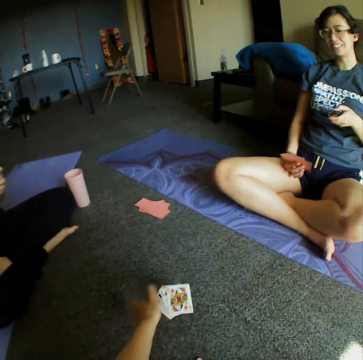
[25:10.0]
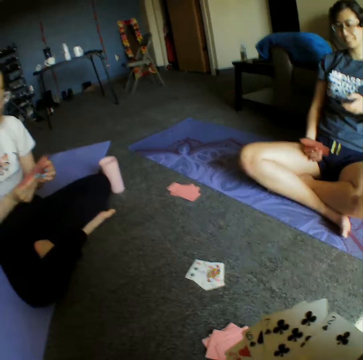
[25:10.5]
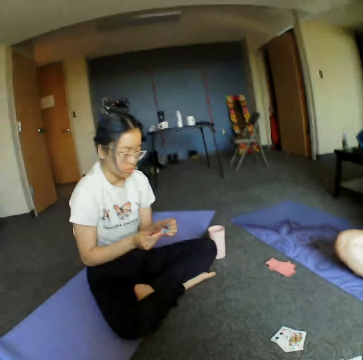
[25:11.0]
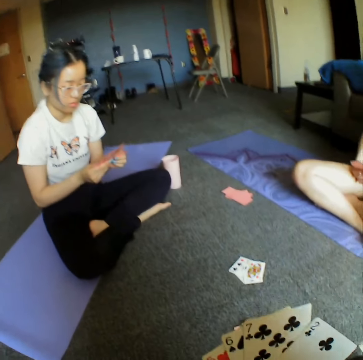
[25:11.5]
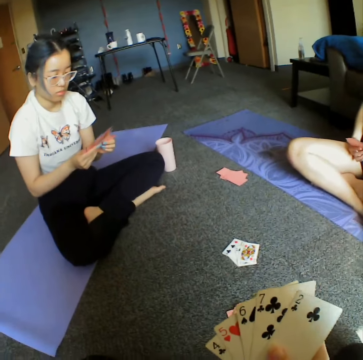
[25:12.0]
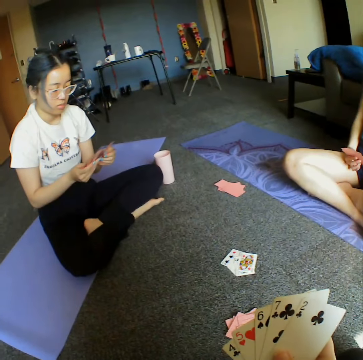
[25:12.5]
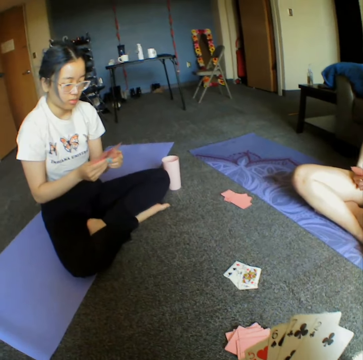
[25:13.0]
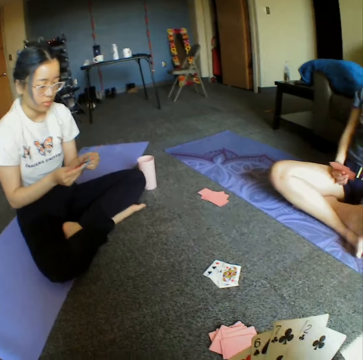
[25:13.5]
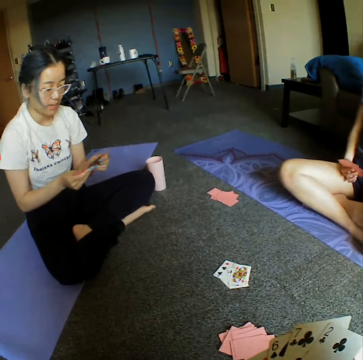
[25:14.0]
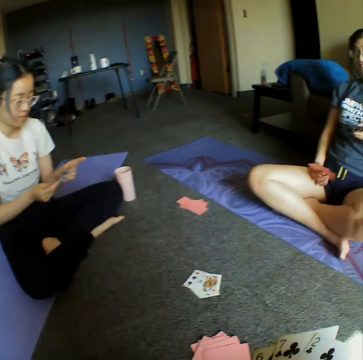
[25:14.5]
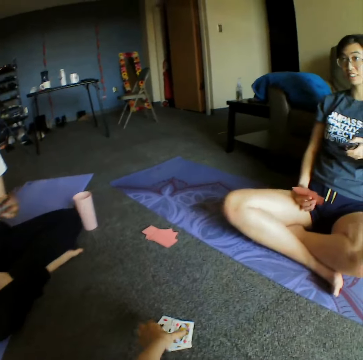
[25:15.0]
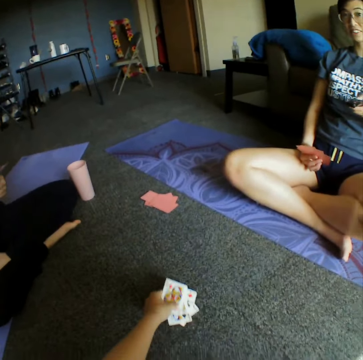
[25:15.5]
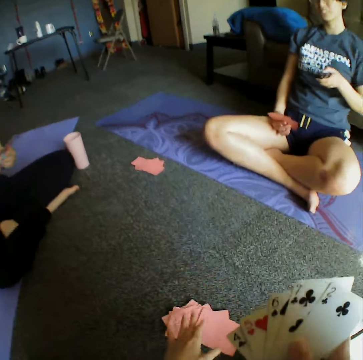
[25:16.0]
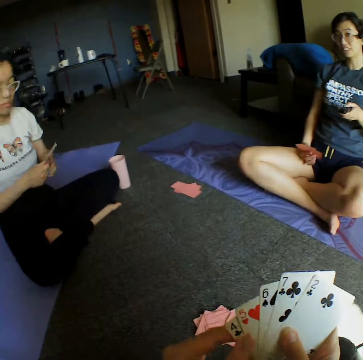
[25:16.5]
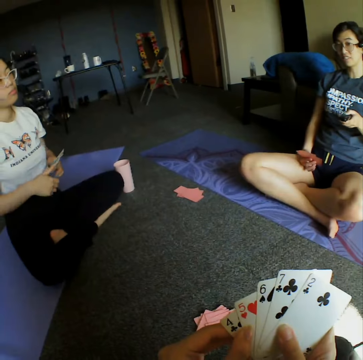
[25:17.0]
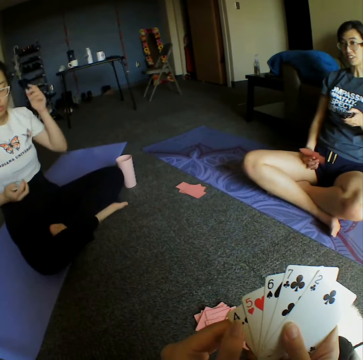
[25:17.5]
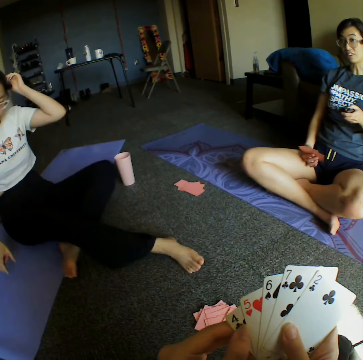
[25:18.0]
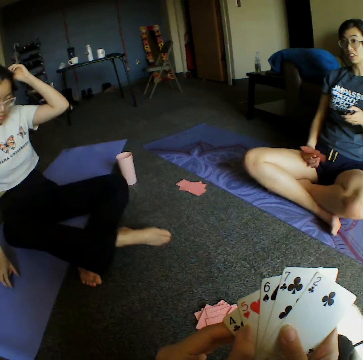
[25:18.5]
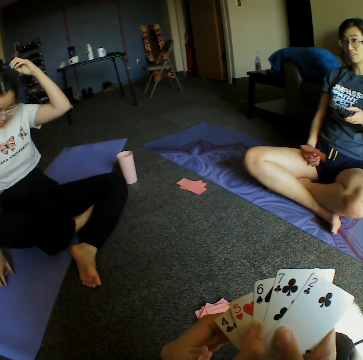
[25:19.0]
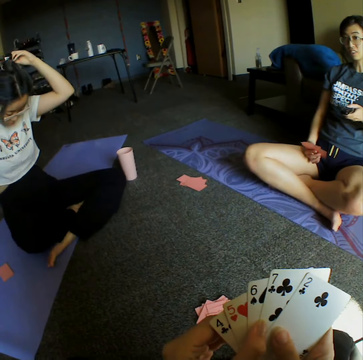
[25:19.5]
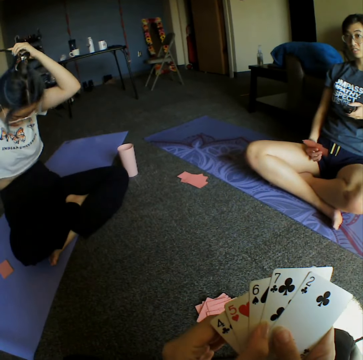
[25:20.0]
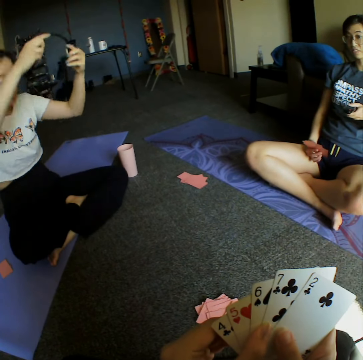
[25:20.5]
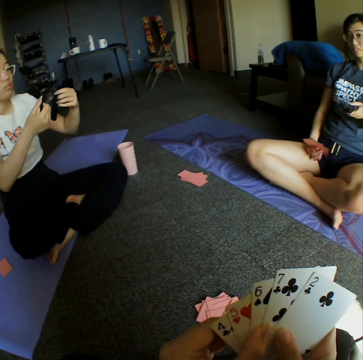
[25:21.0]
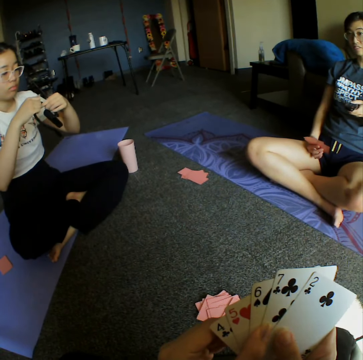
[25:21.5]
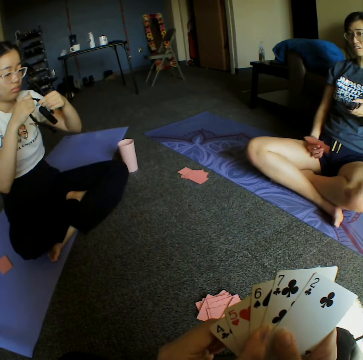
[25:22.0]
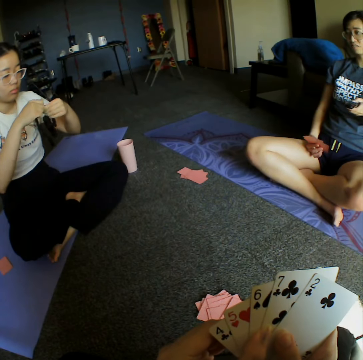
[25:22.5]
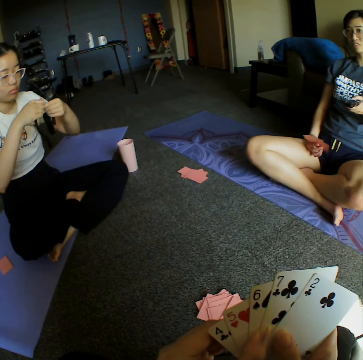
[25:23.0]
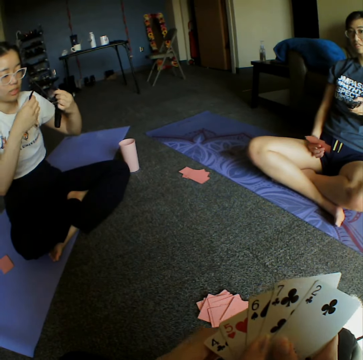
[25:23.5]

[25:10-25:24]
The camera wearer throws the cards on the floor. They look around the room. They converse with a person. They turn the cards upside down on the floor. A woman spreads her legs on the floor. The woman folds her legs. The woman removes the hairband from her head. The woman adjusts the camera.

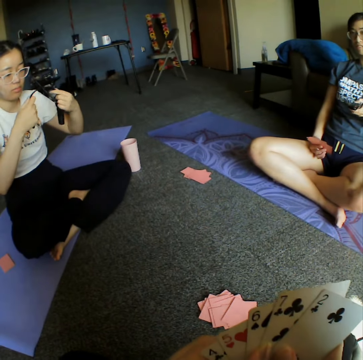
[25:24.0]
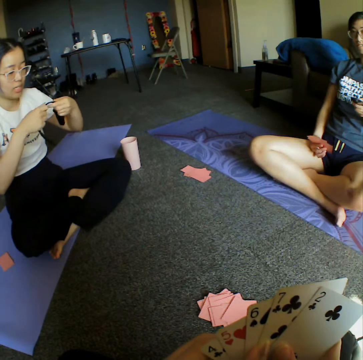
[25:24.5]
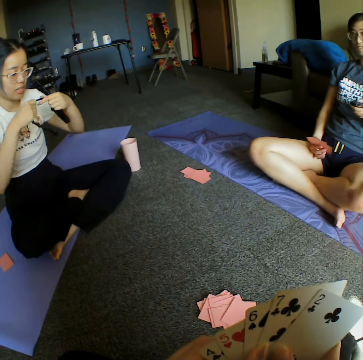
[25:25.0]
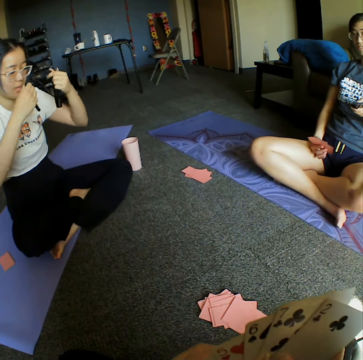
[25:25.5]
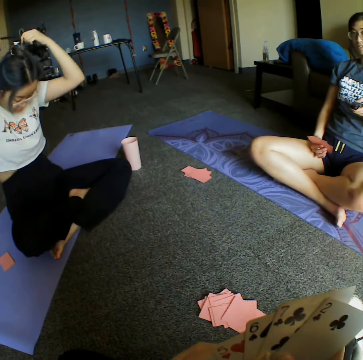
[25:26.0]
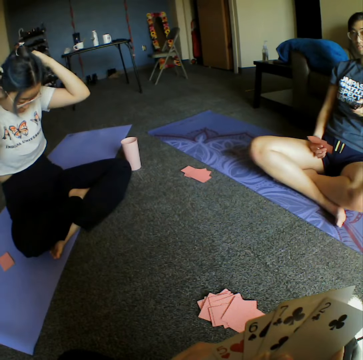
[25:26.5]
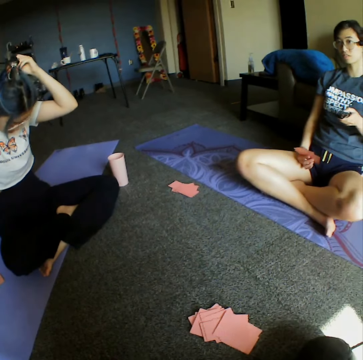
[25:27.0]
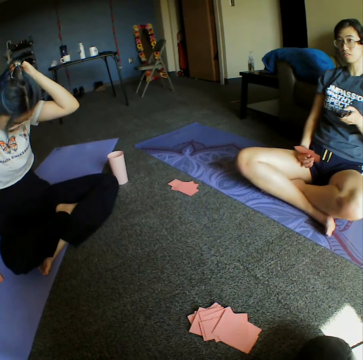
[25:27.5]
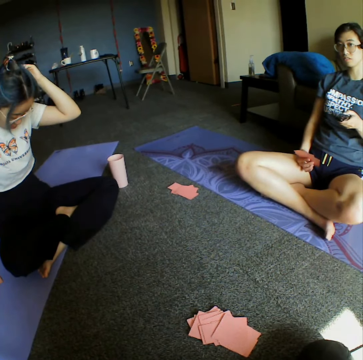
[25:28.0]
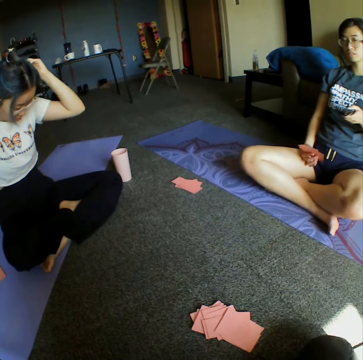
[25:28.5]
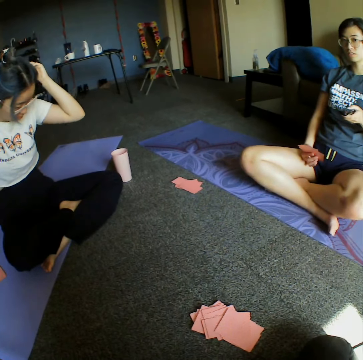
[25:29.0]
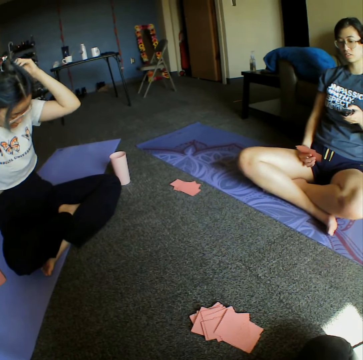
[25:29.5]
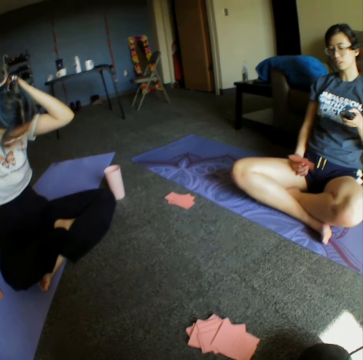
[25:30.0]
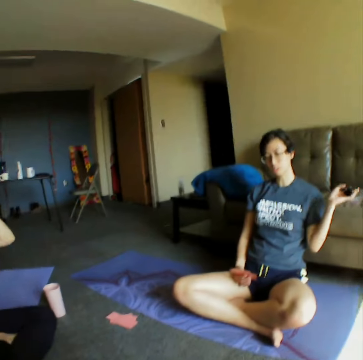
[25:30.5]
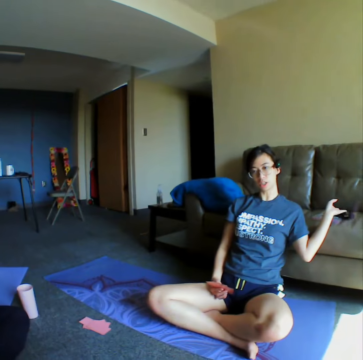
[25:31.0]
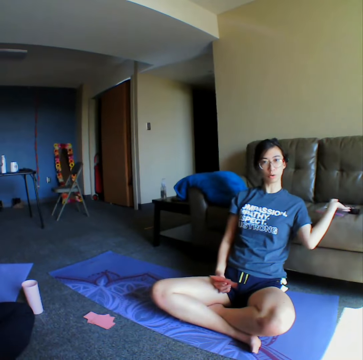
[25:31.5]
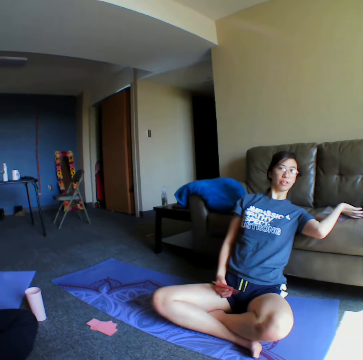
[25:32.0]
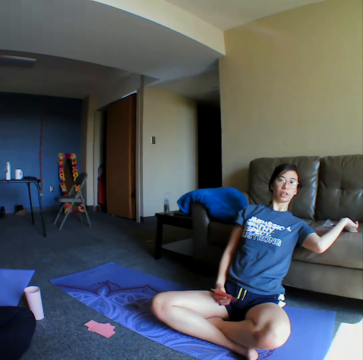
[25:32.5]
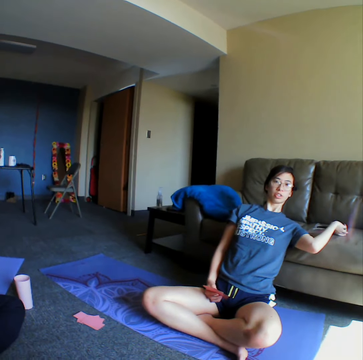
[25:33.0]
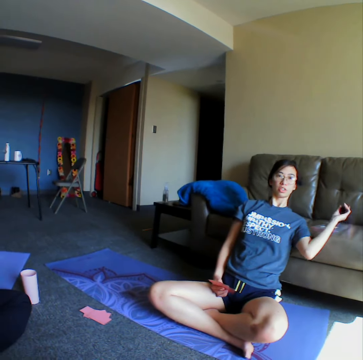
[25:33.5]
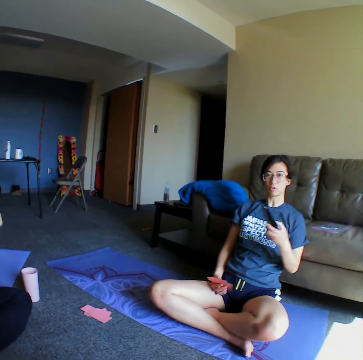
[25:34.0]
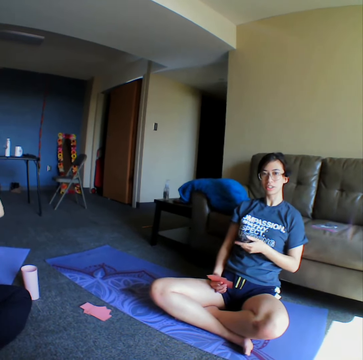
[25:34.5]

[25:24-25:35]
A woman places a camera on her head. The woman returns the hairband on her head. The camera wearer converses with another woman. The other woman picks a remote from the chair. The camera wearer throws the cards on the floor and picks the remote on the chair.

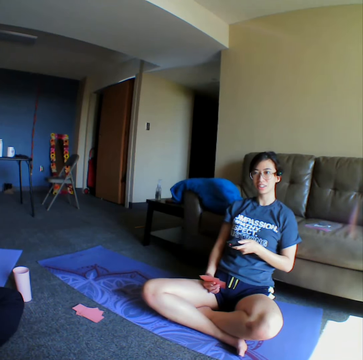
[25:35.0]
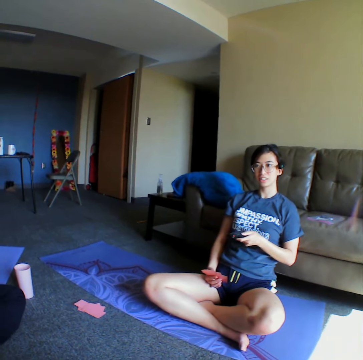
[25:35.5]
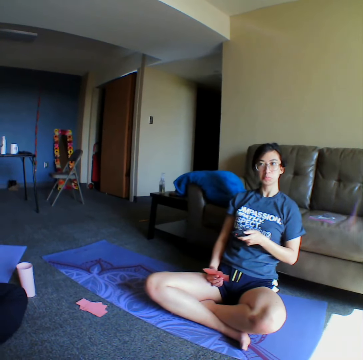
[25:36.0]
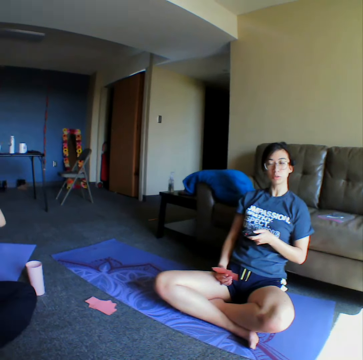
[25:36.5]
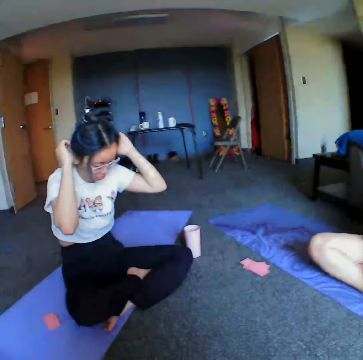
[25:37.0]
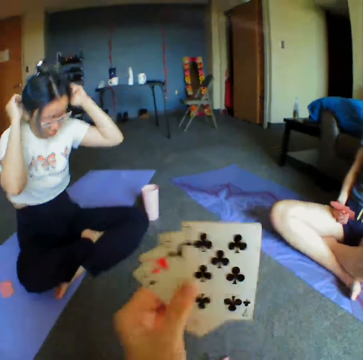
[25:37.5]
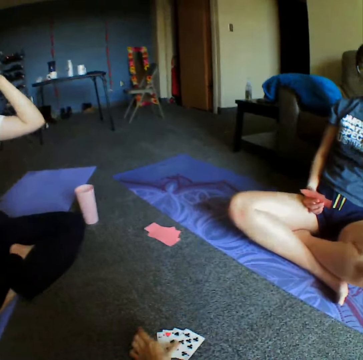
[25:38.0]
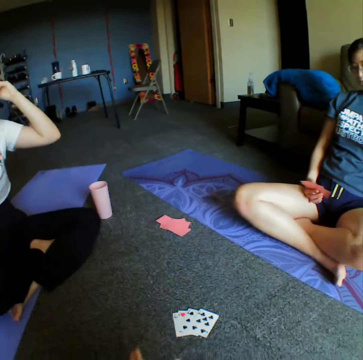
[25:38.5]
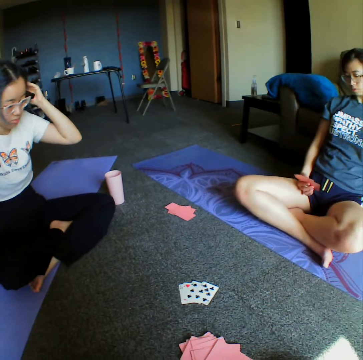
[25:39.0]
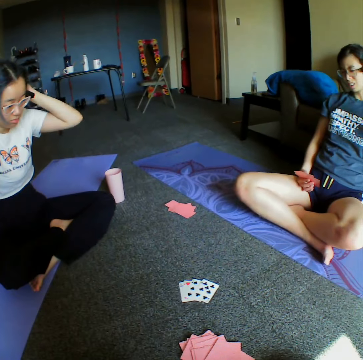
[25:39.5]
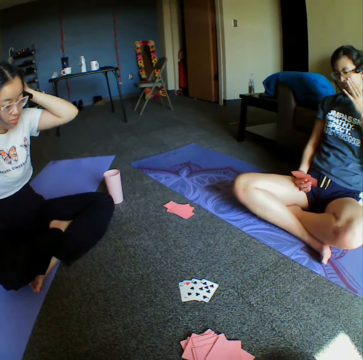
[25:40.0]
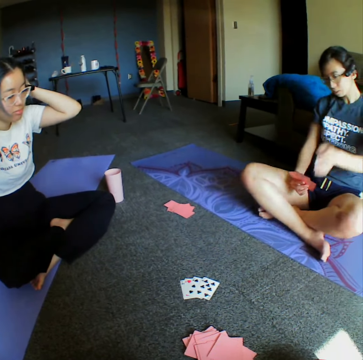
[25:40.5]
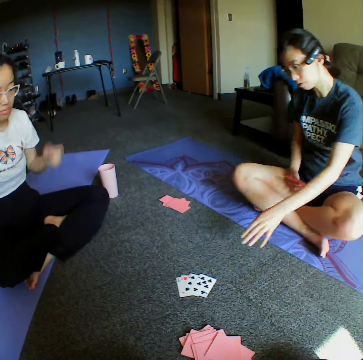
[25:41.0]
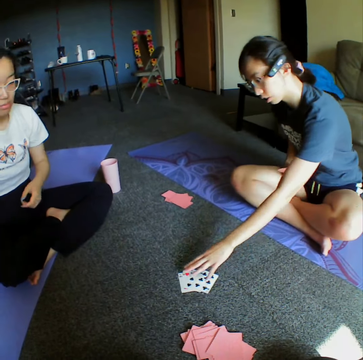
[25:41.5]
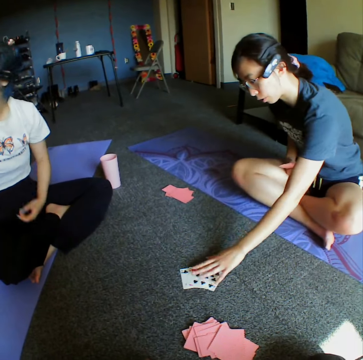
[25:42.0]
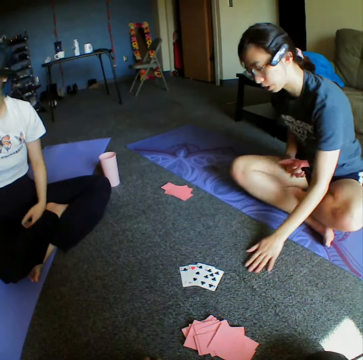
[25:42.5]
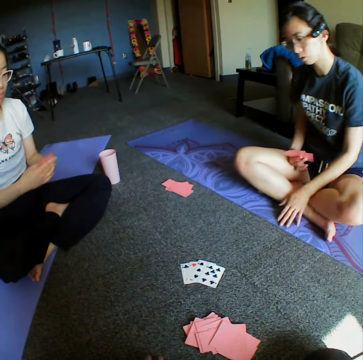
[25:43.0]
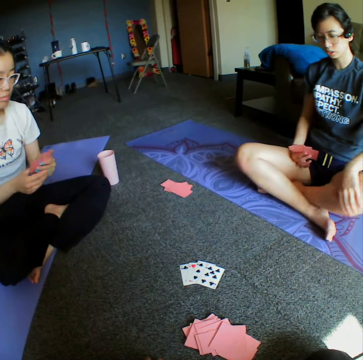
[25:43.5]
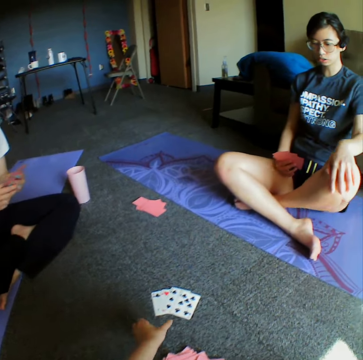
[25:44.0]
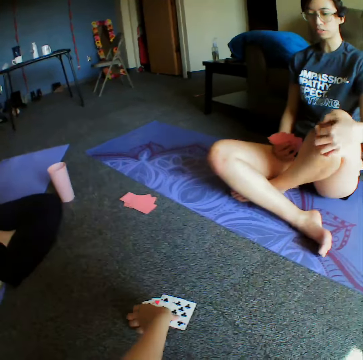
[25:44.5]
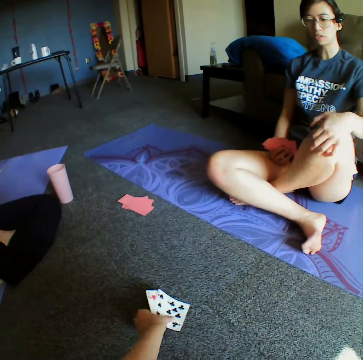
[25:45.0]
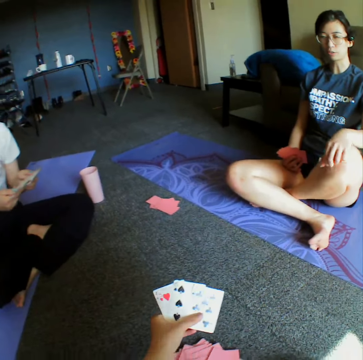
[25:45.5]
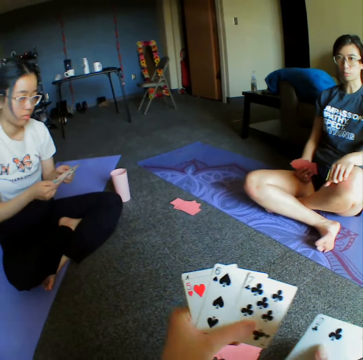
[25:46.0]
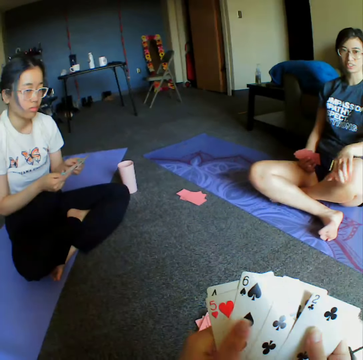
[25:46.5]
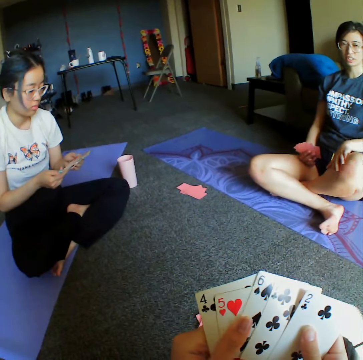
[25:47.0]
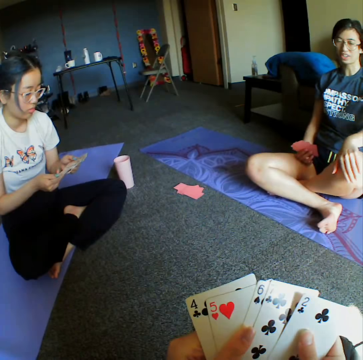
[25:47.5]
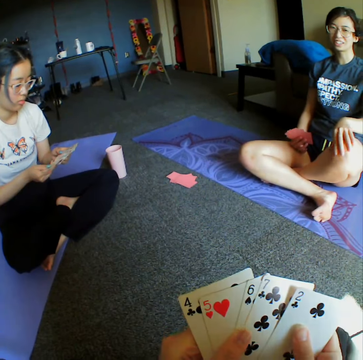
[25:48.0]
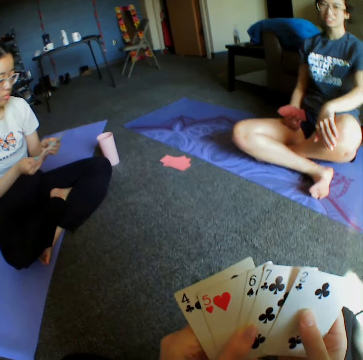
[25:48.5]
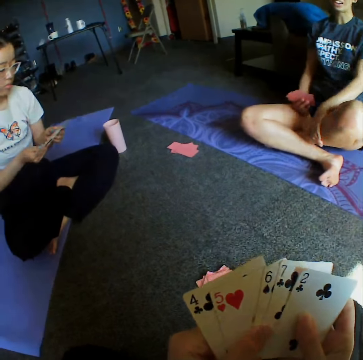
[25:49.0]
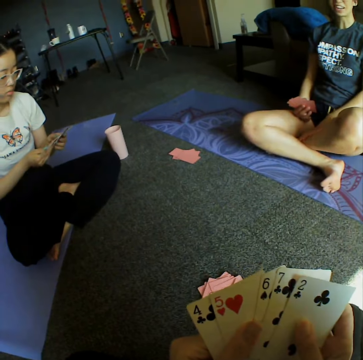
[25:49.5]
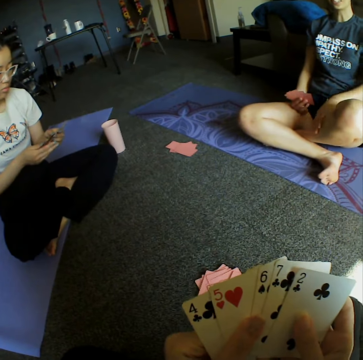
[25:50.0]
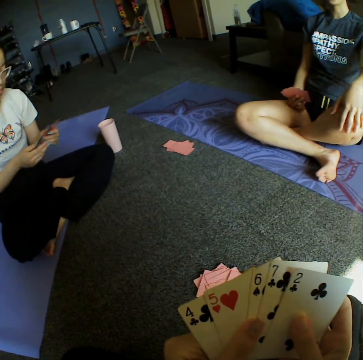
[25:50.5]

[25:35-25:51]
A woman operates the remote. The camera wearer places the cards on the floor. They throw the cards on the floor. They hold the cards on the floor. The woman touches the cards on the floor. The camera wearer picks the cards from the floor. They shuffle the cards.
